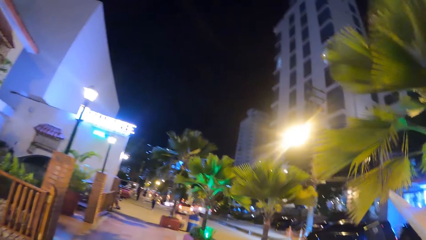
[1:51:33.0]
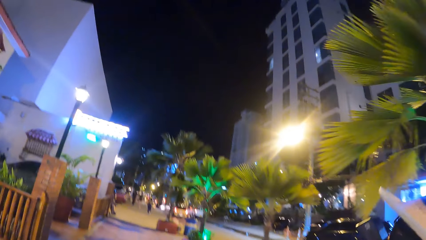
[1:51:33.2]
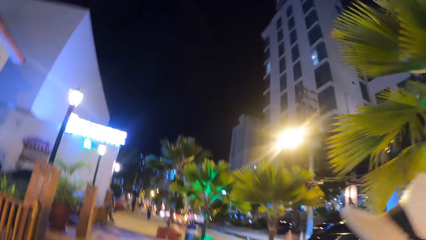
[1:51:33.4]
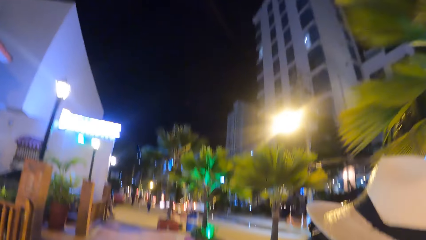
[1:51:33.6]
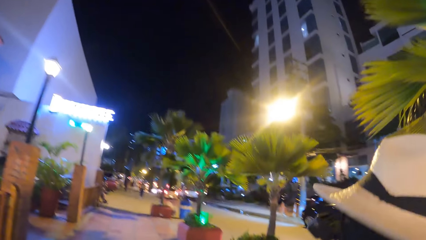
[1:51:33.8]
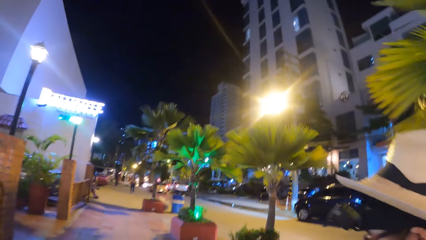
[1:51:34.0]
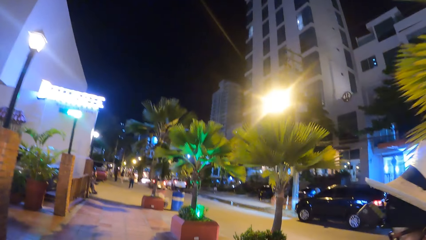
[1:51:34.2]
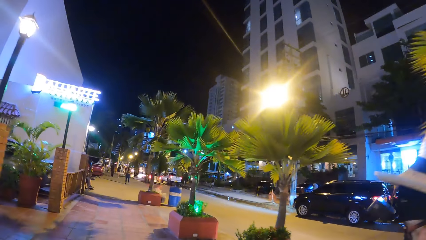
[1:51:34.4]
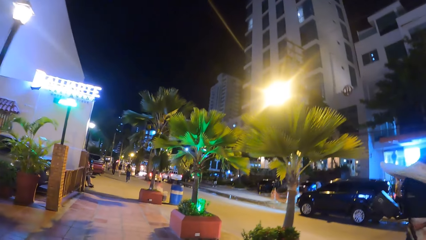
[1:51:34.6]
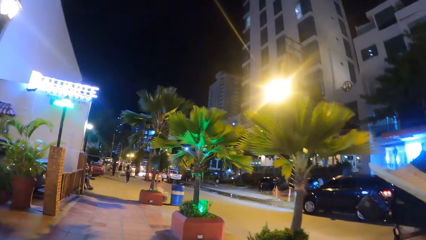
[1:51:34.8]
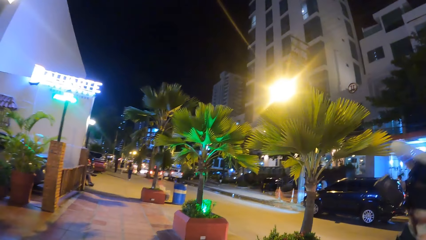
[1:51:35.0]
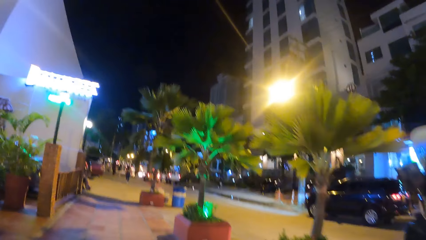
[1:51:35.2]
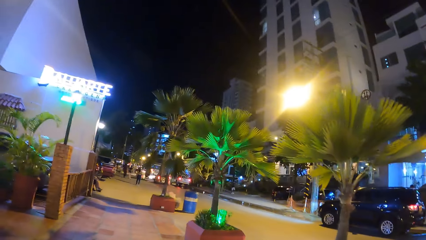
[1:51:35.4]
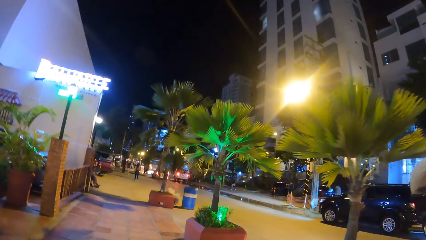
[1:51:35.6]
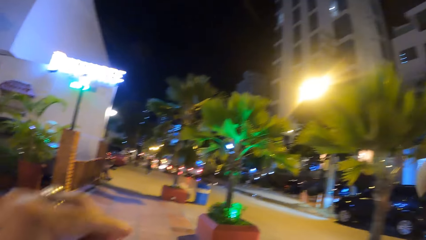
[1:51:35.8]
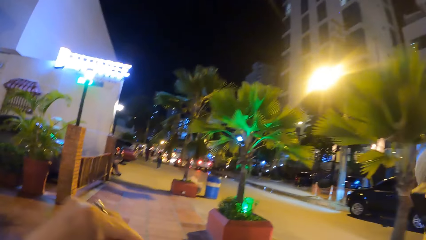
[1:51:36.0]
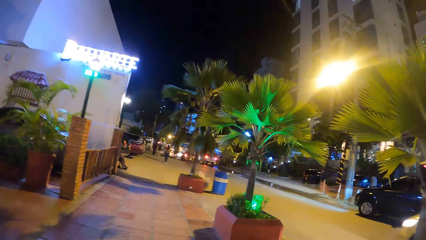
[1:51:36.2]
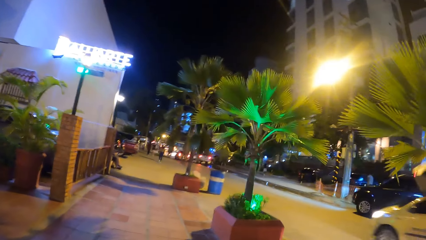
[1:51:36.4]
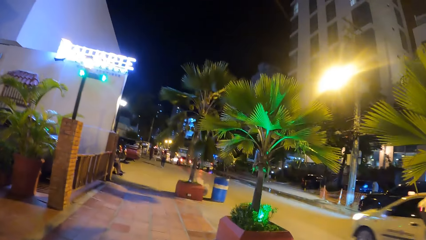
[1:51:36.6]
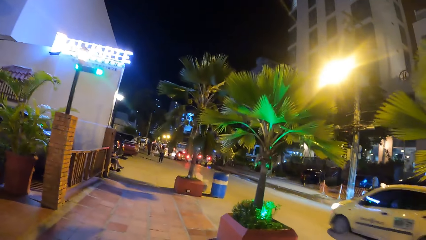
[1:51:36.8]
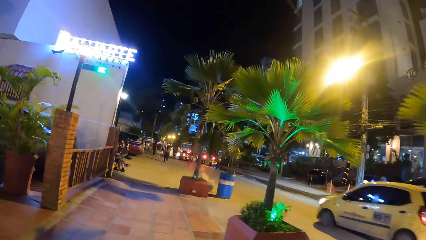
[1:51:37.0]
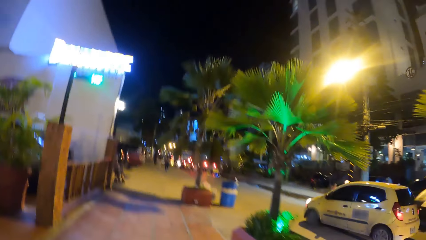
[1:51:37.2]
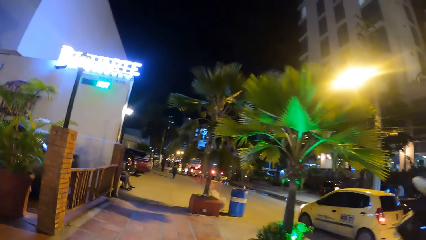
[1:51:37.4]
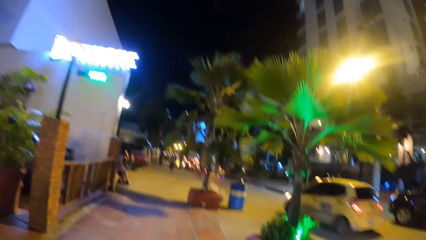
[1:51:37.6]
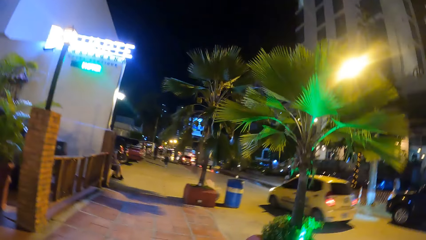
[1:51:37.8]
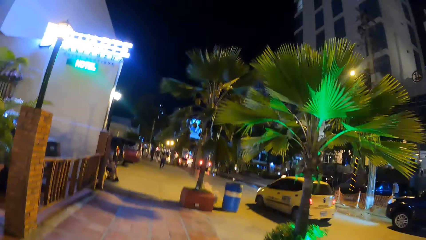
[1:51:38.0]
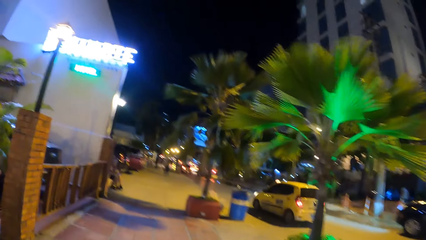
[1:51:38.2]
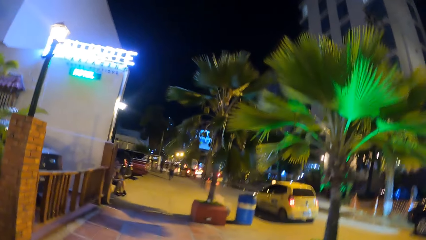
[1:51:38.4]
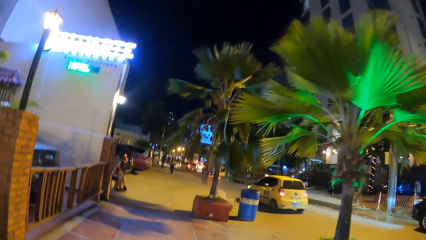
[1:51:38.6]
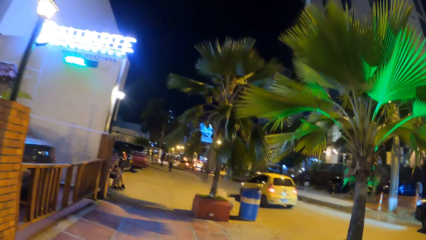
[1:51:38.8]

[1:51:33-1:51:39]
The camera wearer walks outside.

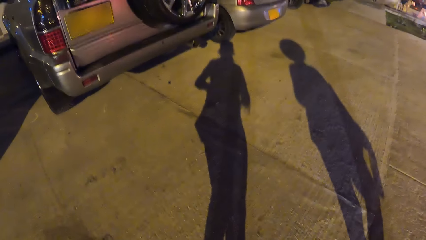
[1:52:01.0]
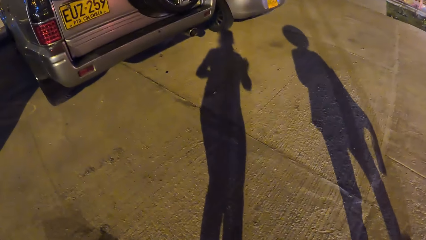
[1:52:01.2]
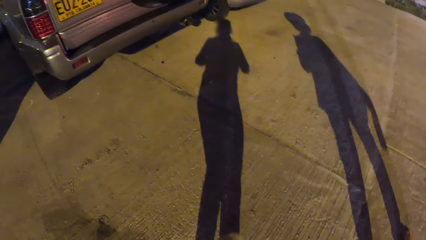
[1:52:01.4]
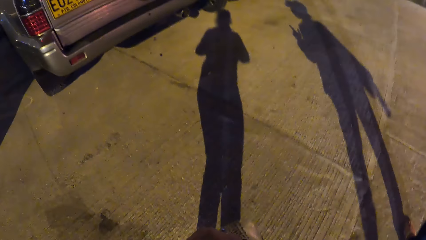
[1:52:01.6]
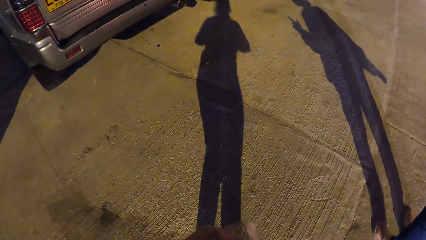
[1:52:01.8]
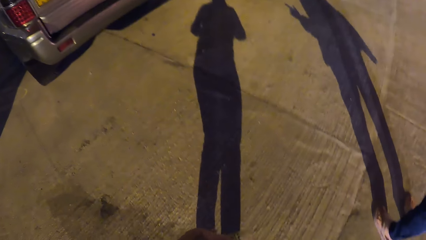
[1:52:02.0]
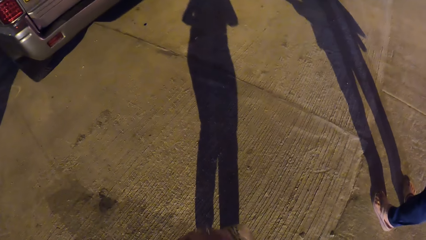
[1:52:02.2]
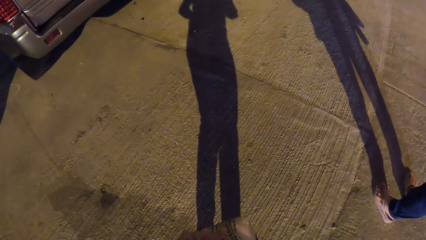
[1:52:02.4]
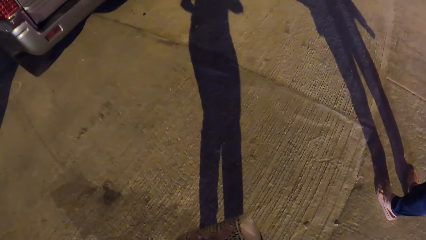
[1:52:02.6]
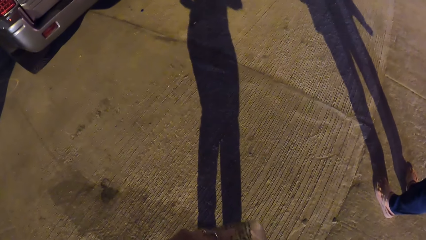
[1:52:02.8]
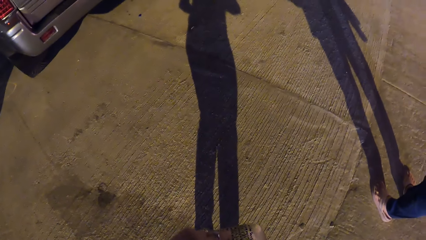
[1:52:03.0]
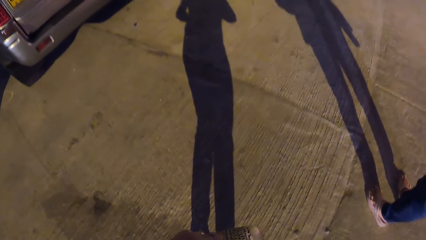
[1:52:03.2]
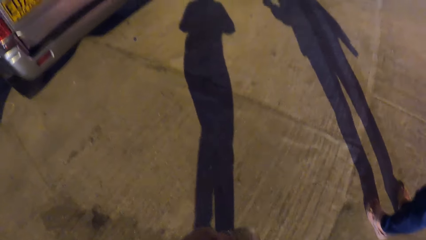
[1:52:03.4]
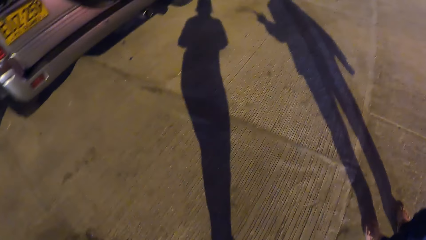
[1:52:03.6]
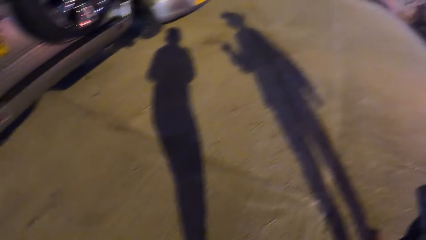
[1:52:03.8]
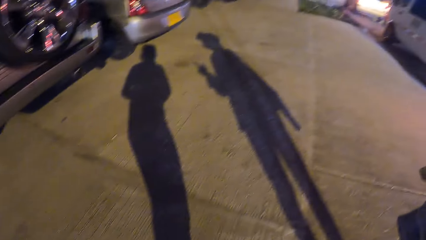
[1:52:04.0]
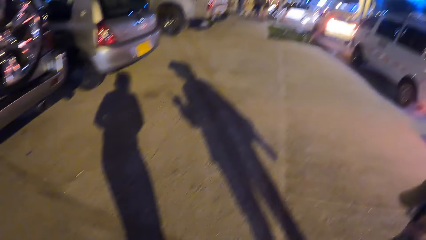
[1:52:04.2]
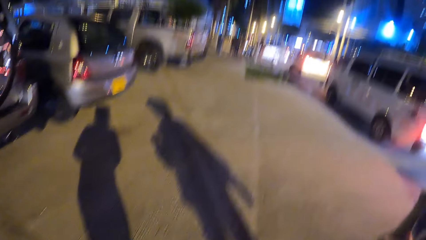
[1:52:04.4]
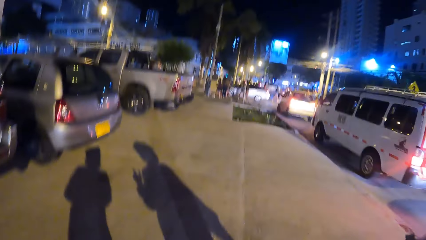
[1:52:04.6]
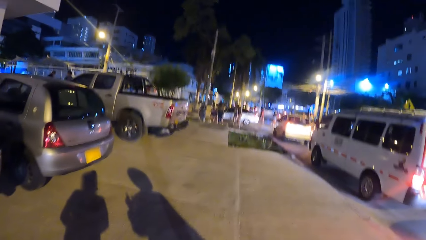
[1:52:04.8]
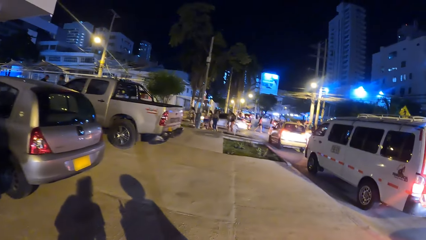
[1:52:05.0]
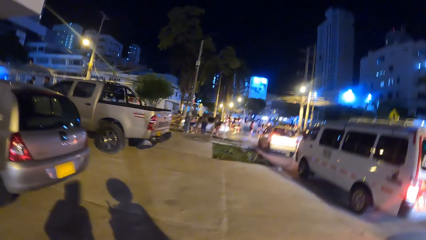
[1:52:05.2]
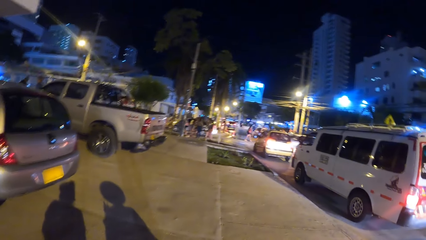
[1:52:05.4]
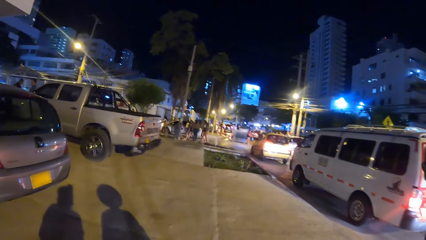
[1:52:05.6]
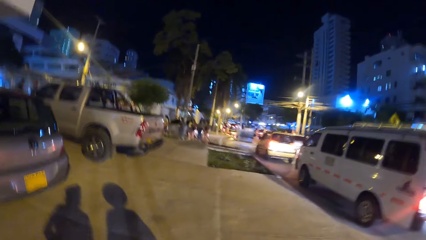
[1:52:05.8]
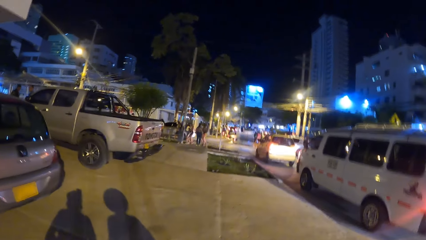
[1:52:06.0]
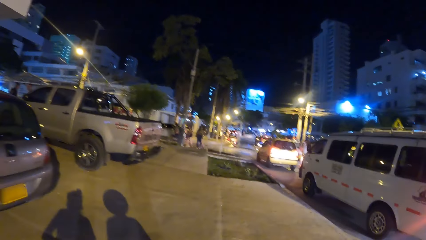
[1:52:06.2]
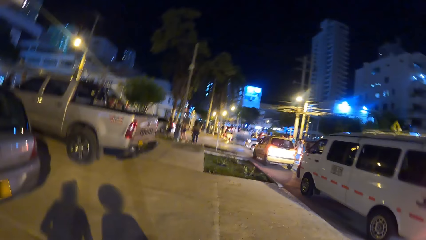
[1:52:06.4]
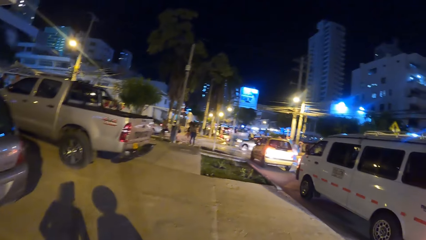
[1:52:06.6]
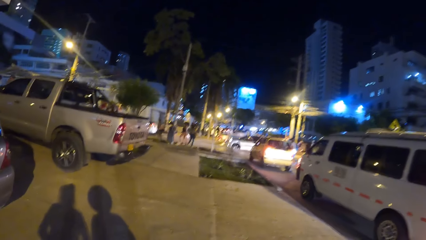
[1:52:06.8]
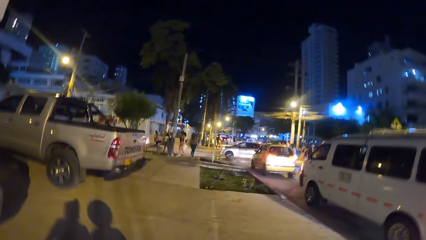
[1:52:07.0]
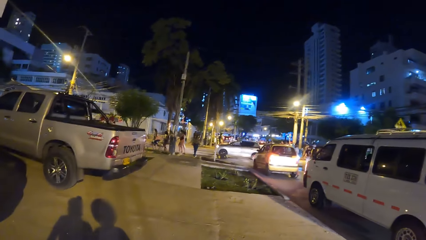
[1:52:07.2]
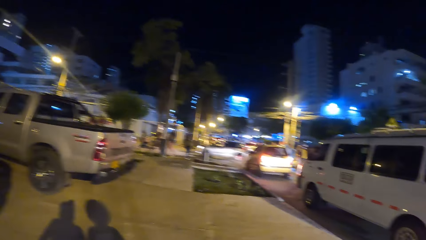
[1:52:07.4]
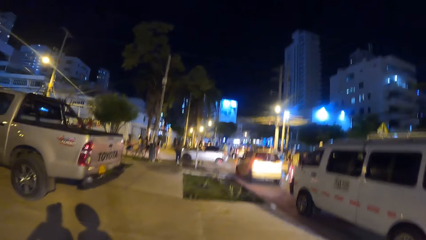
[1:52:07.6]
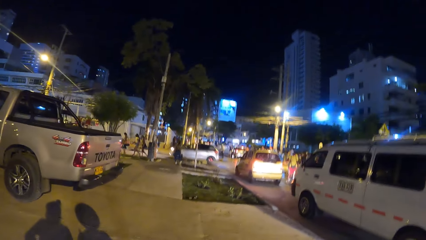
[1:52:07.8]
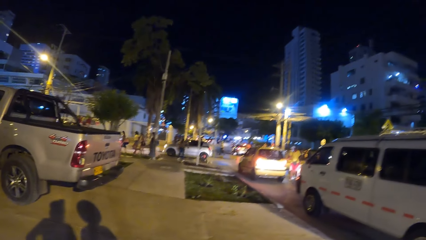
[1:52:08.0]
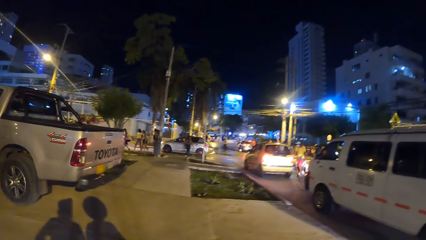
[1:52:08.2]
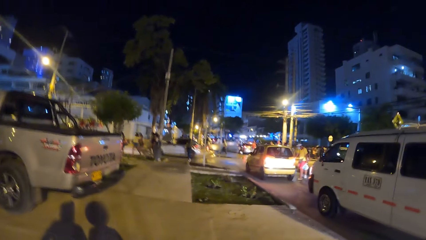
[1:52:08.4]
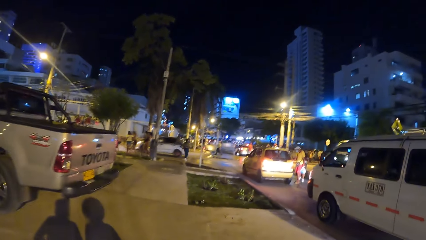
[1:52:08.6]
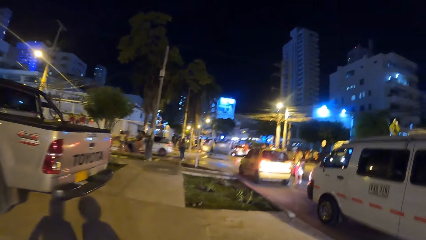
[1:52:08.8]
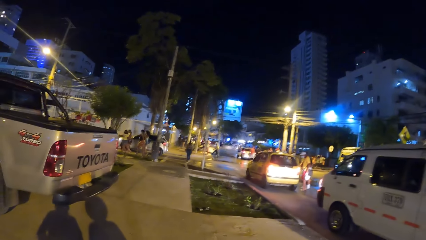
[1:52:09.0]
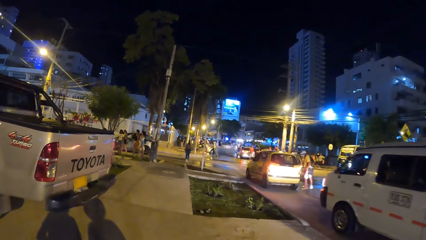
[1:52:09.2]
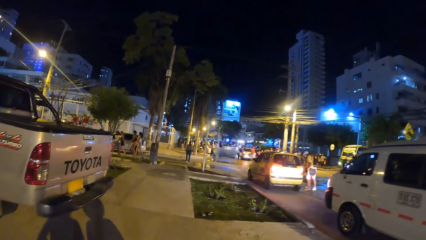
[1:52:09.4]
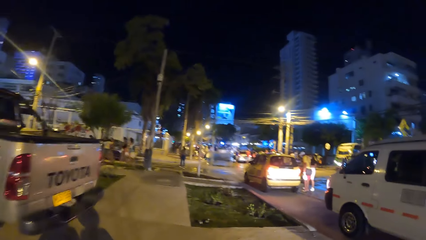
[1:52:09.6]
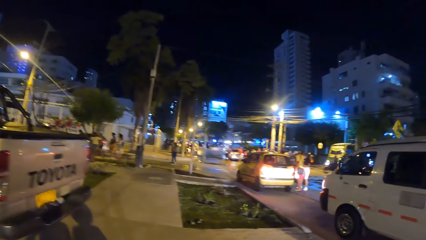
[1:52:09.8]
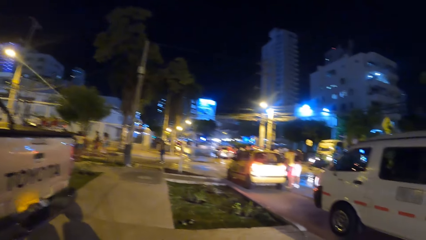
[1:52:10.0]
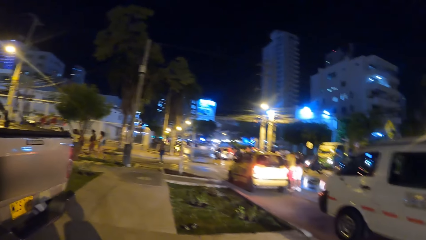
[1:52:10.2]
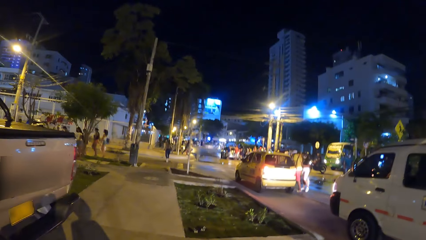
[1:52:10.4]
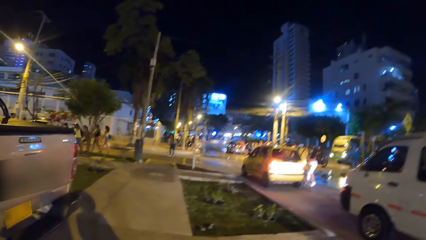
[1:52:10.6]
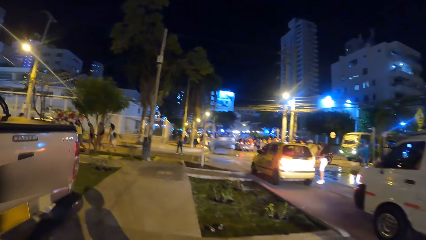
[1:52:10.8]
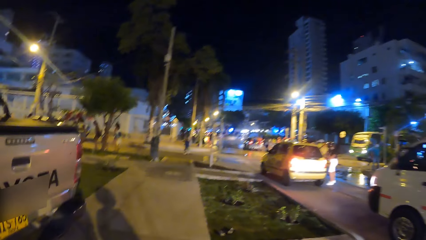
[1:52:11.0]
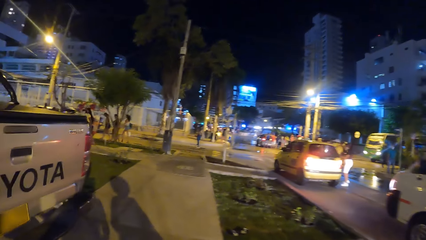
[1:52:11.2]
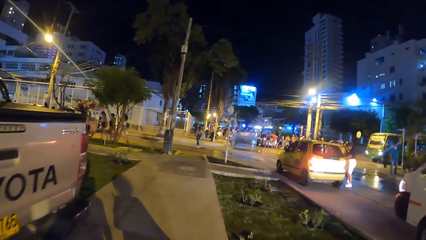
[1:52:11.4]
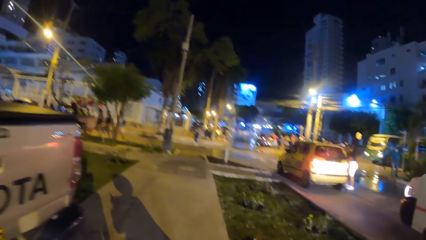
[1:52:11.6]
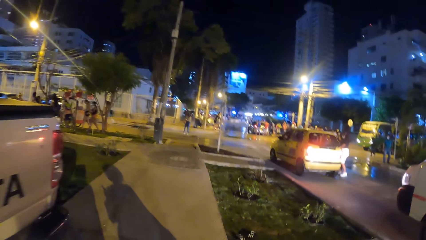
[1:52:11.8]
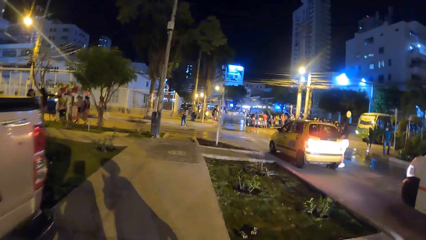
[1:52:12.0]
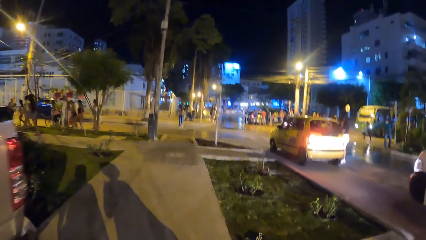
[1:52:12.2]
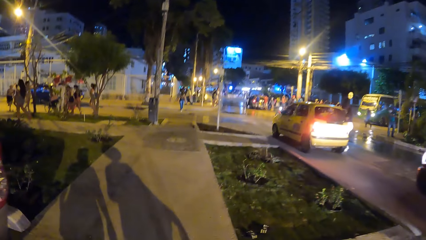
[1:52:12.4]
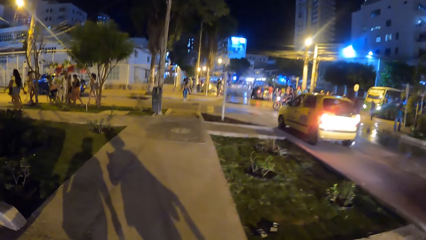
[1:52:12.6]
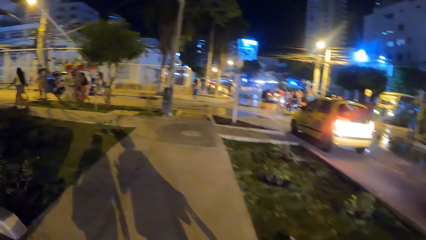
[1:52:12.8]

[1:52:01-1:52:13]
The camera wearer stares around.
